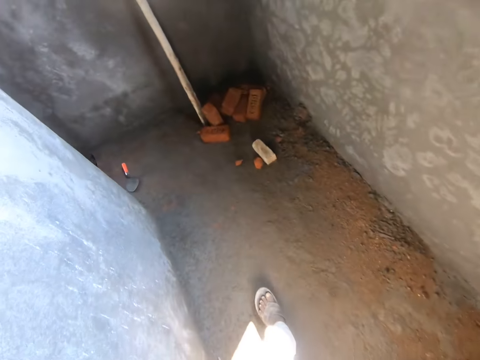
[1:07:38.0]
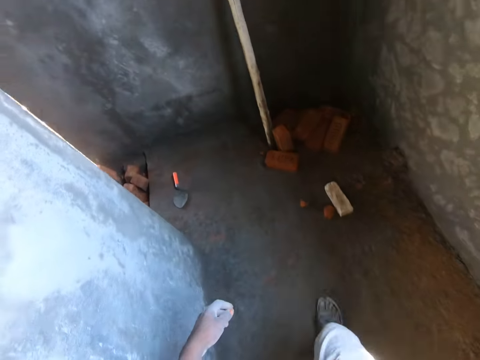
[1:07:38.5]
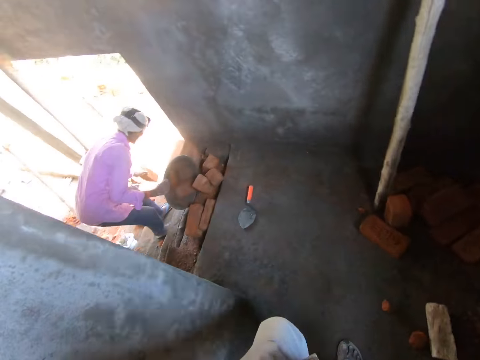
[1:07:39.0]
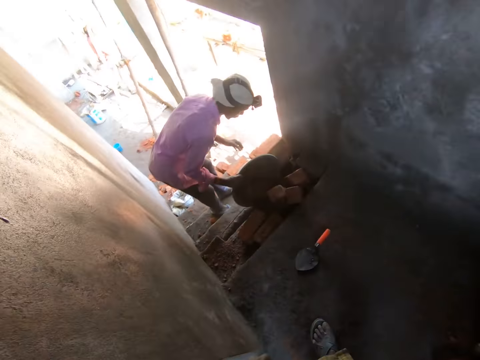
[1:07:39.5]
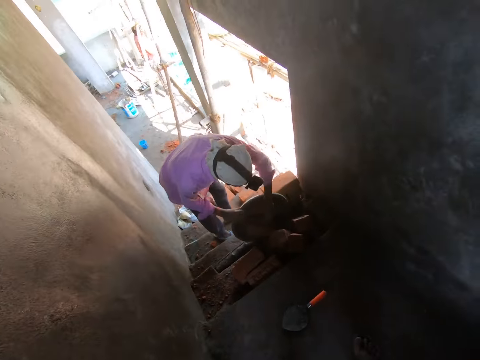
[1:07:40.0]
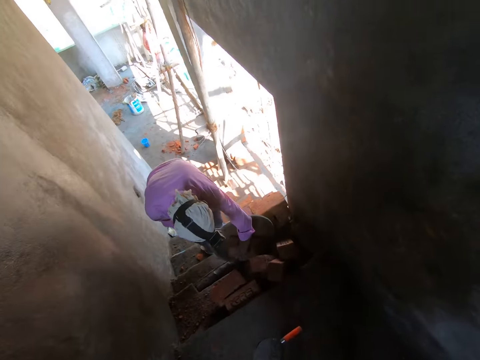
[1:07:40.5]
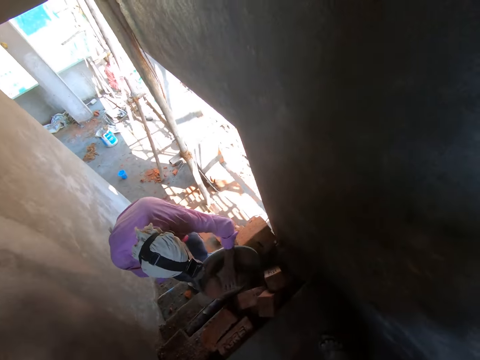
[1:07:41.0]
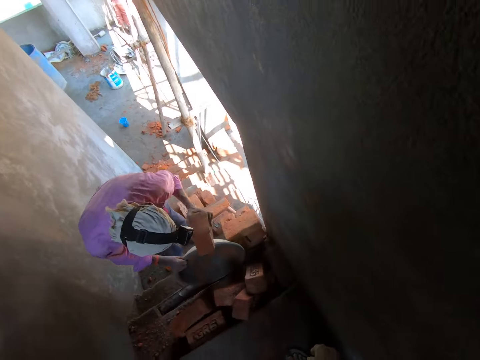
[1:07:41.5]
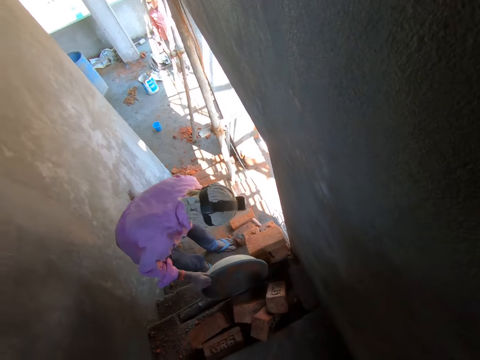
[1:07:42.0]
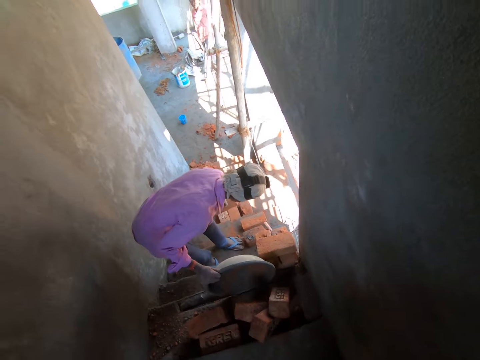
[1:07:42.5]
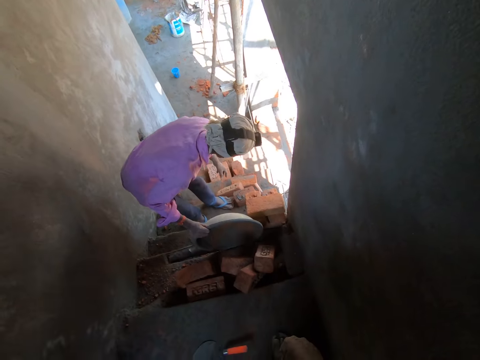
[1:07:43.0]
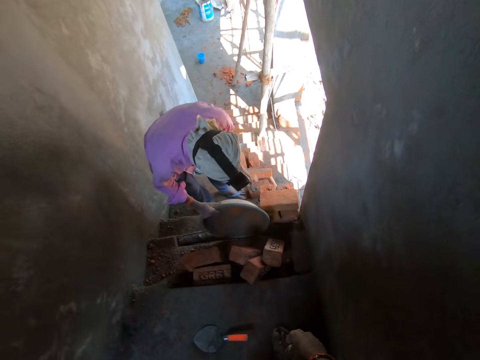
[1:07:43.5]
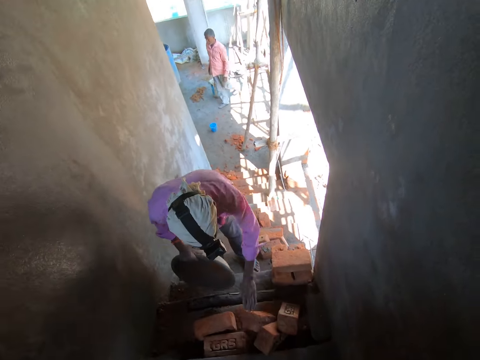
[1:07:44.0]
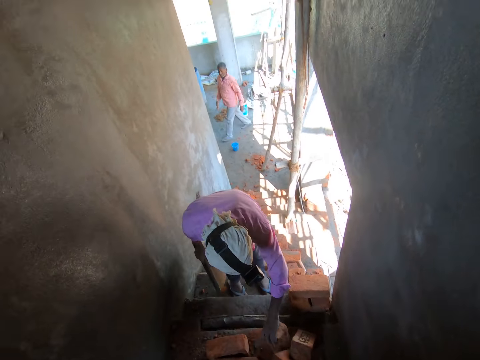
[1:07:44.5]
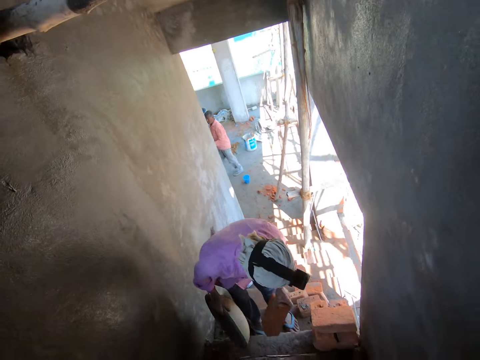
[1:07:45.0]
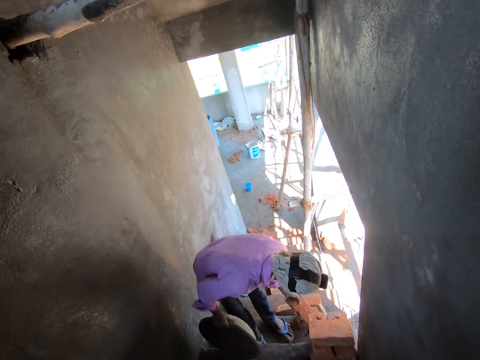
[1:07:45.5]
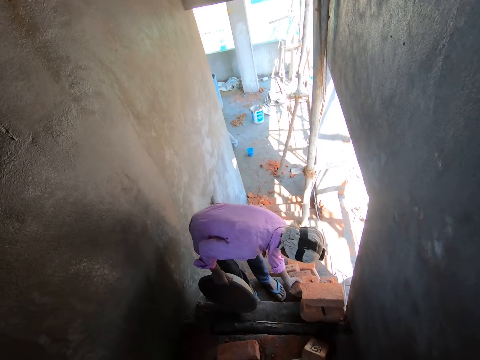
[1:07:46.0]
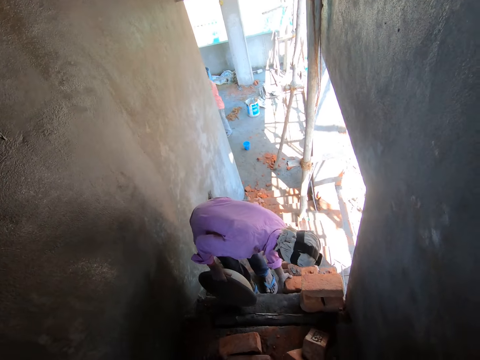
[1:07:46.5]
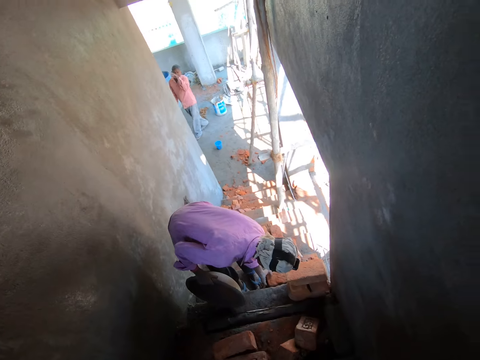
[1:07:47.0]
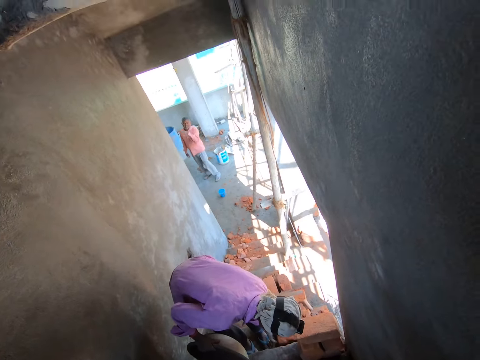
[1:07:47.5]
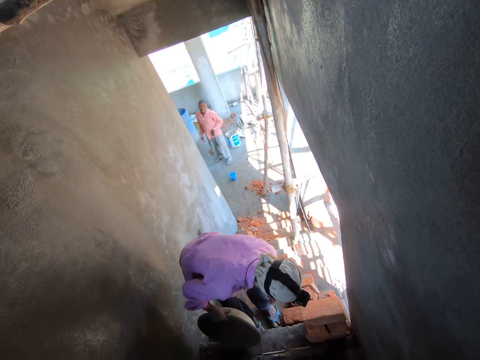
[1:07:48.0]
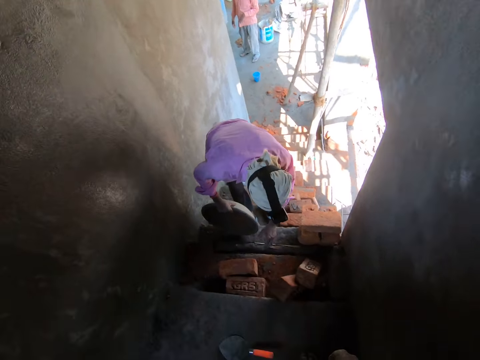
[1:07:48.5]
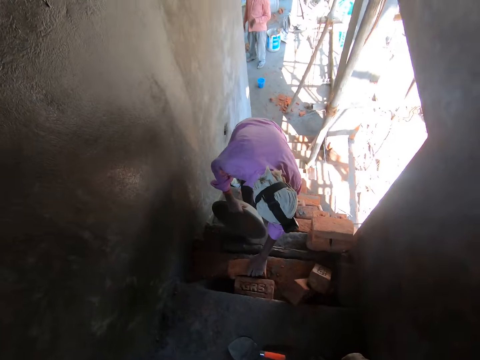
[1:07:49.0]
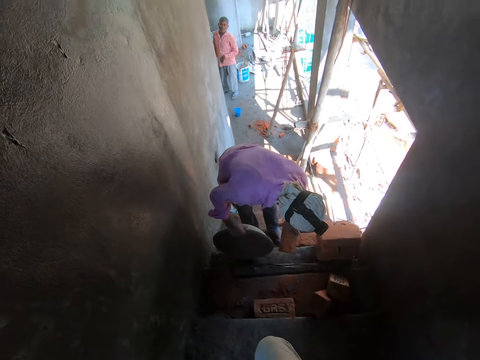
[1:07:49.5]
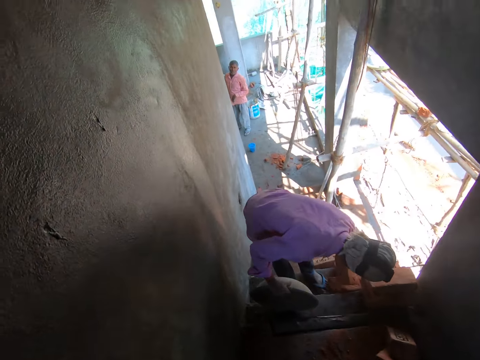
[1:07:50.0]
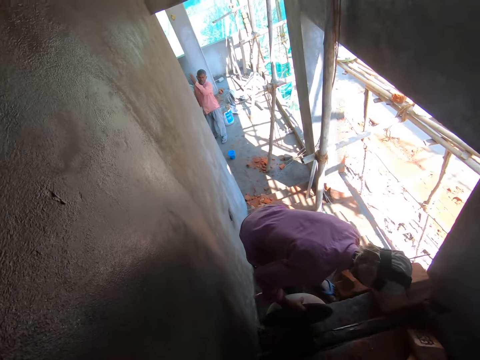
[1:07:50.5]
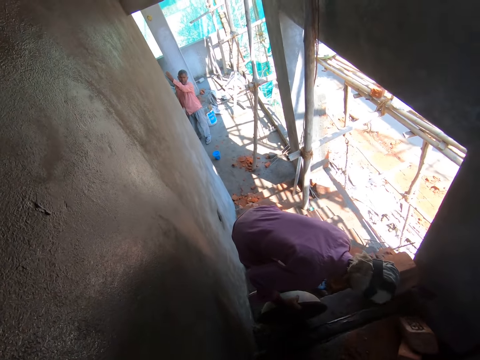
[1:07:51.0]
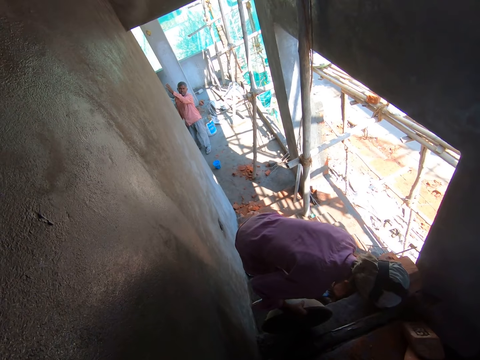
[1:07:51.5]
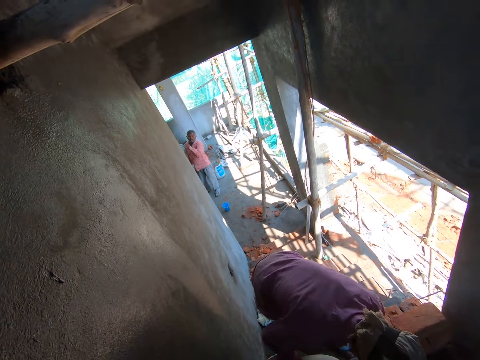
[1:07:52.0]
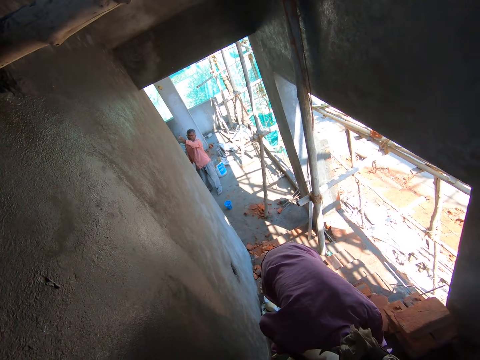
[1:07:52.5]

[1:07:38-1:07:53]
The man drops a brick in his left hand on the floor. The man picks up a brick from a head pan on the stairs with his left hand. The camera wearer stands on the stairs. The man drops the brick in his left hand on the floor. Another man stands on the floor. The first man lifts the head pan in his right hand from the stairs. The first man picks up a brick from the stairs with his left hand. The camera wearer interacts with another man.

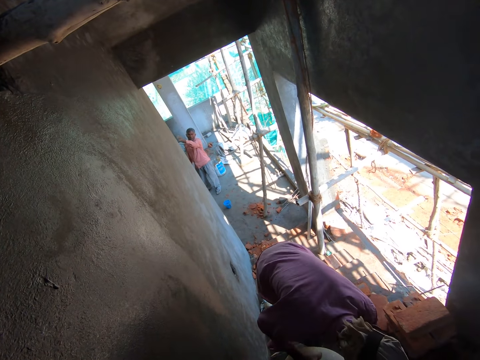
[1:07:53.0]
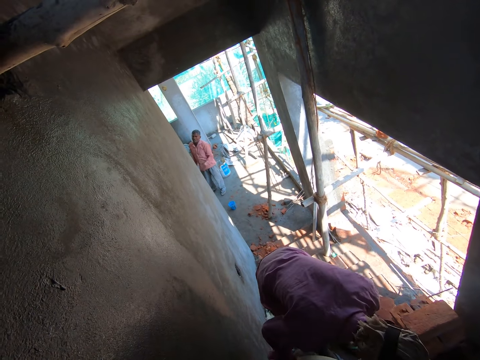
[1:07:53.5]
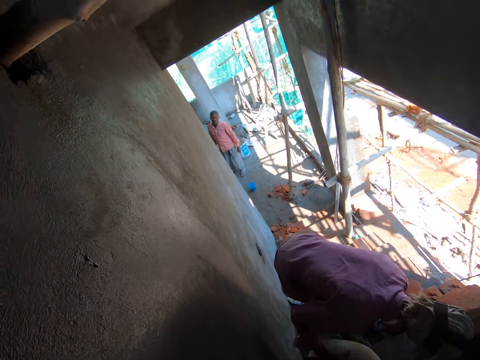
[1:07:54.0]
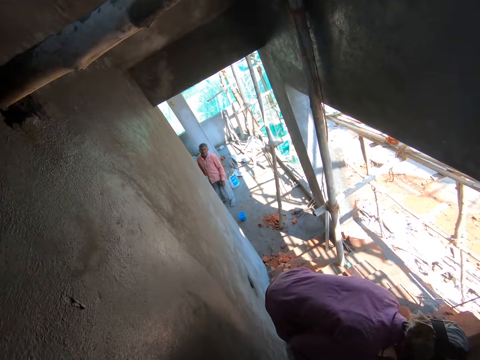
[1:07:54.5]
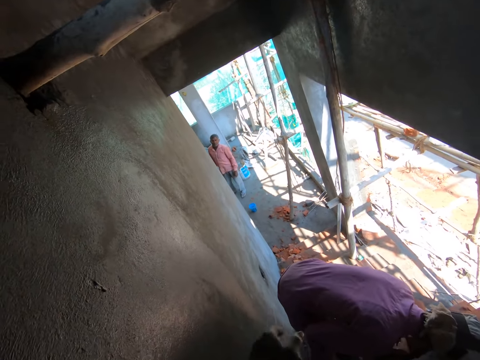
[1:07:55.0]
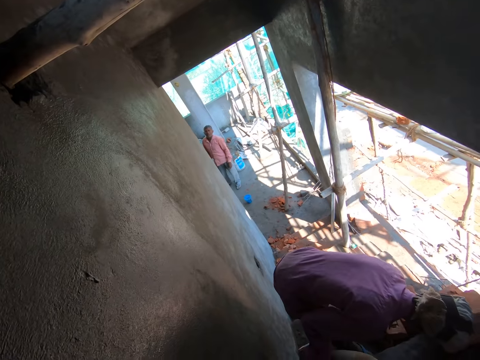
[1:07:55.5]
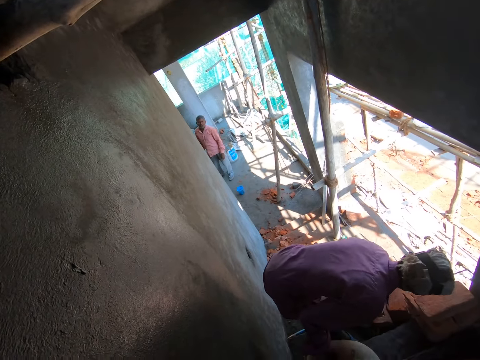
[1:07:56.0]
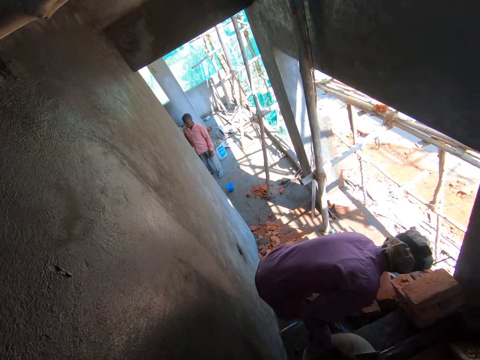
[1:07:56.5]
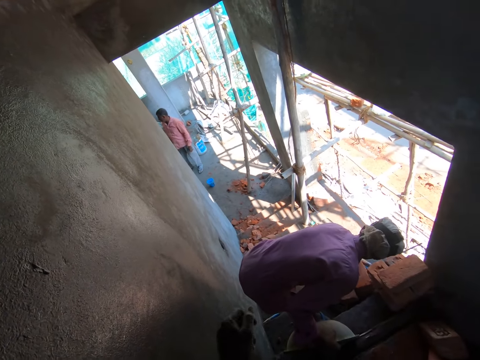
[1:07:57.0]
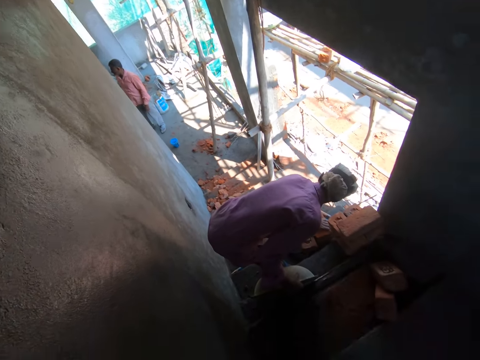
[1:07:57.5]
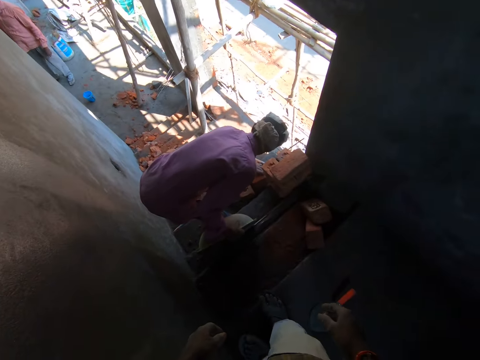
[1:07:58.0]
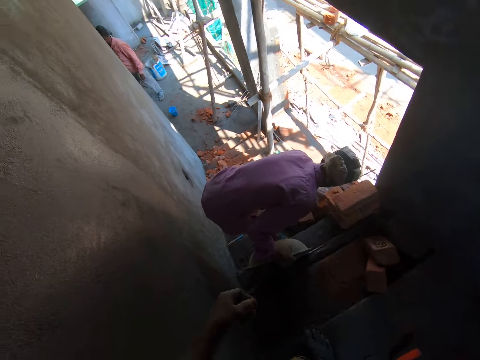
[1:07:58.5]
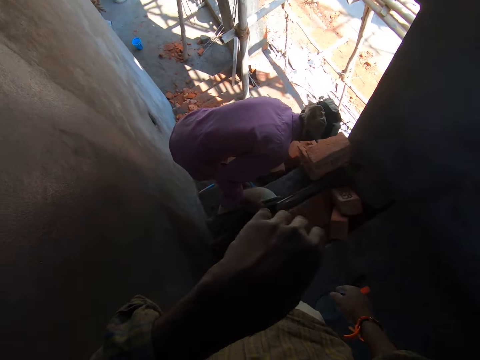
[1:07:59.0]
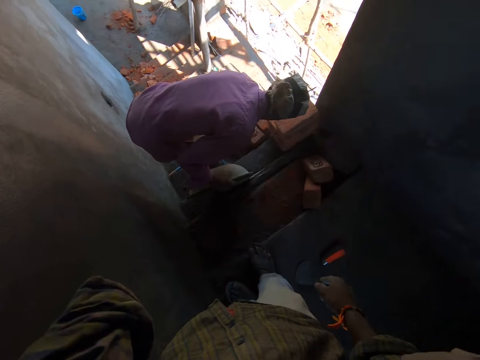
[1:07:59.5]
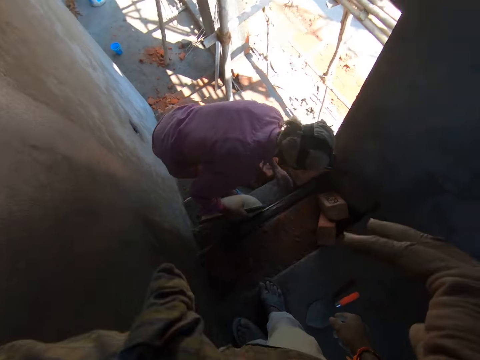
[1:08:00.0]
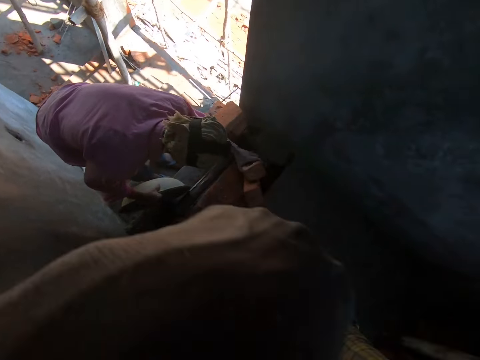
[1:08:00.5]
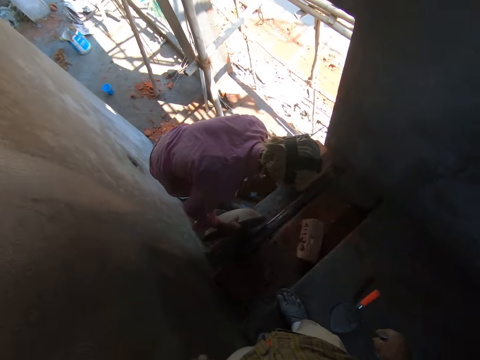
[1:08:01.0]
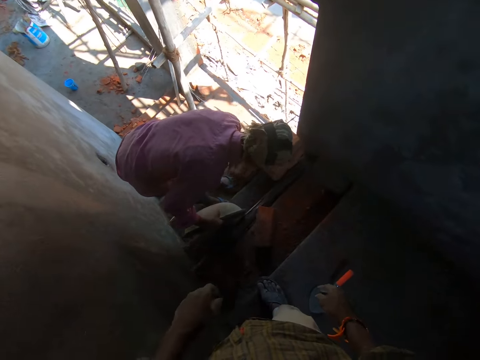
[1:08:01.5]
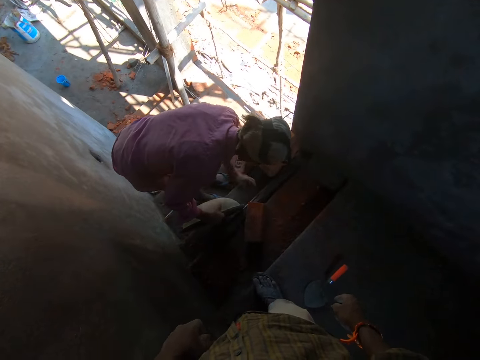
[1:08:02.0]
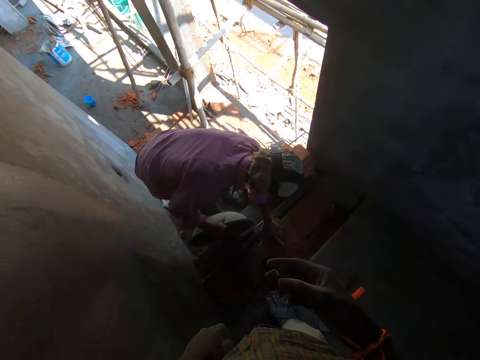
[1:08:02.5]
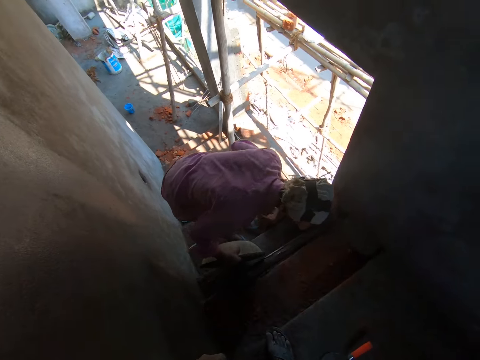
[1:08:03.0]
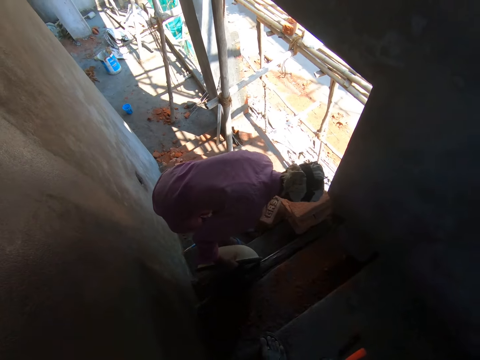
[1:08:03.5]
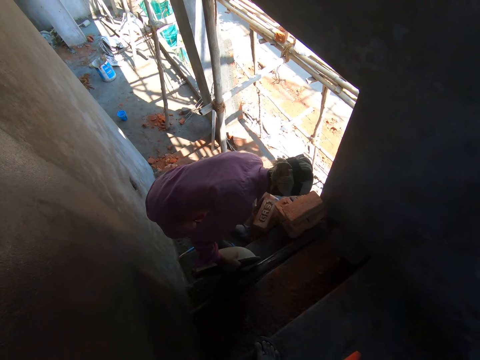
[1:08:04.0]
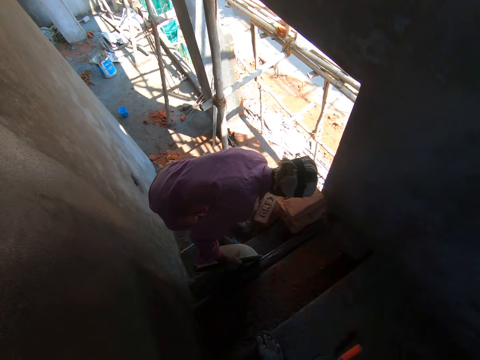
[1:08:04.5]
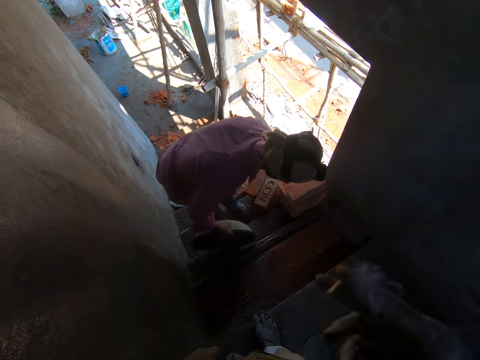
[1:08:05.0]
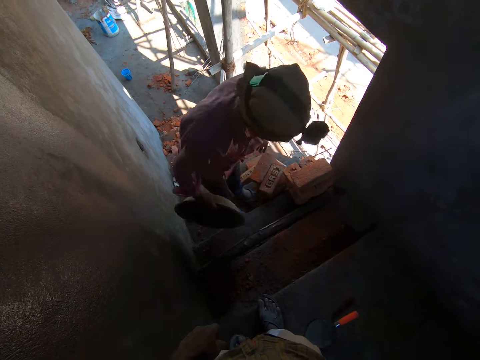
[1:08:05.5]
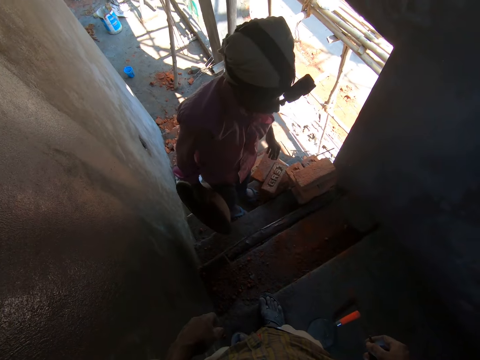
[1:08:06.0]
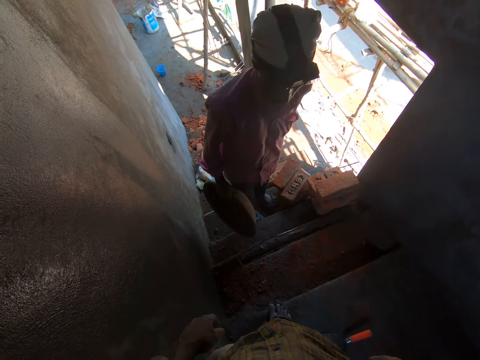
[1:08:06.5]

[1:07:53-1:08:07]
The camera wearer touches his face with his left hand. A person interacts with the camera wearer. A man walks up a flight of stairs.
